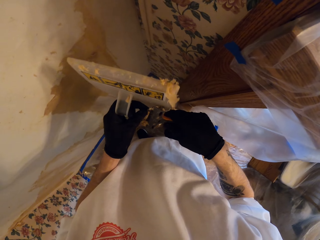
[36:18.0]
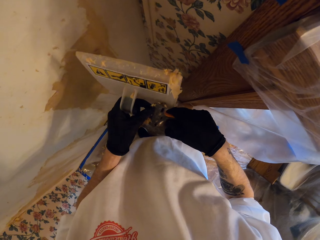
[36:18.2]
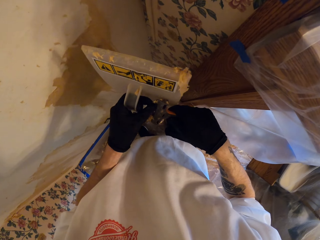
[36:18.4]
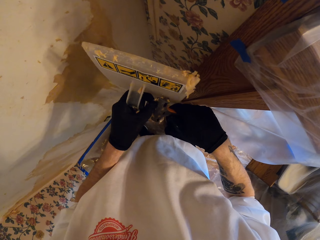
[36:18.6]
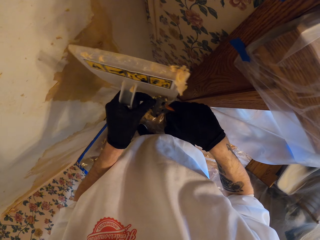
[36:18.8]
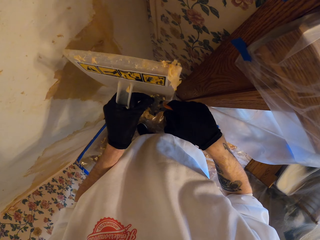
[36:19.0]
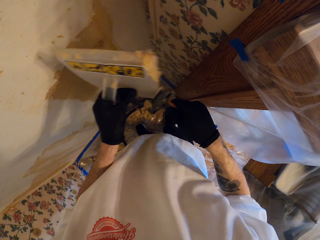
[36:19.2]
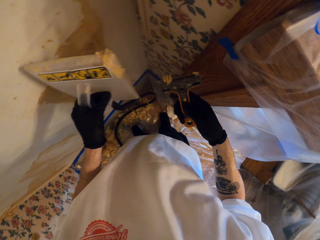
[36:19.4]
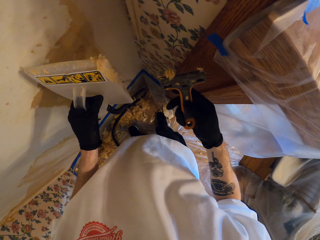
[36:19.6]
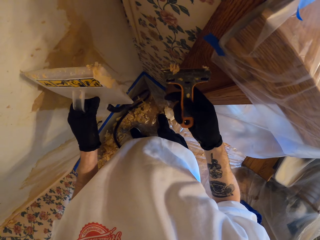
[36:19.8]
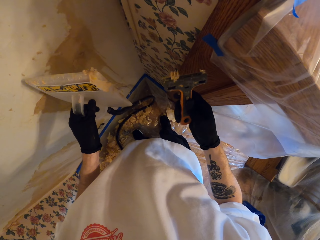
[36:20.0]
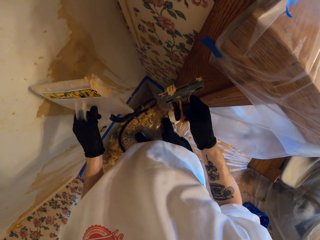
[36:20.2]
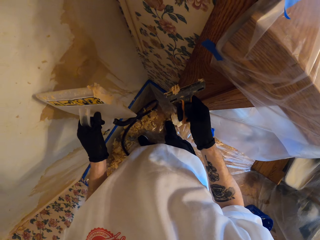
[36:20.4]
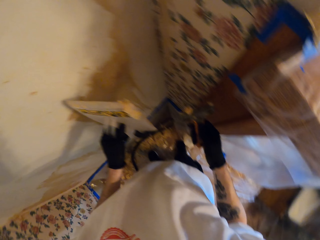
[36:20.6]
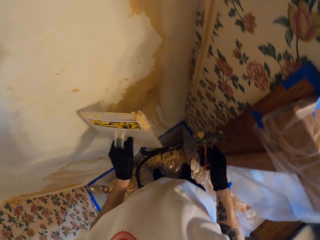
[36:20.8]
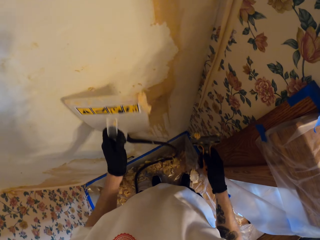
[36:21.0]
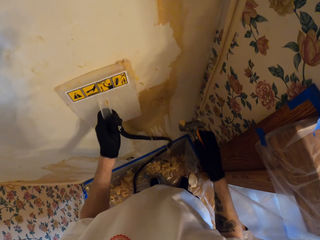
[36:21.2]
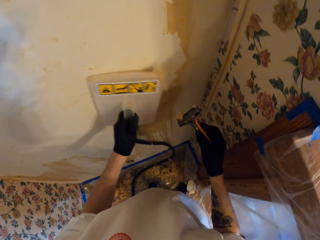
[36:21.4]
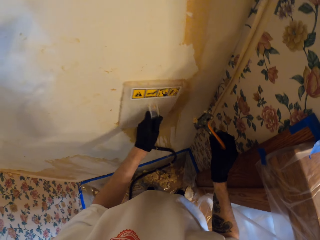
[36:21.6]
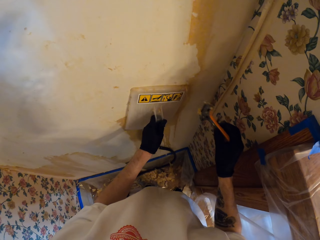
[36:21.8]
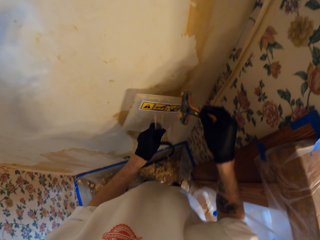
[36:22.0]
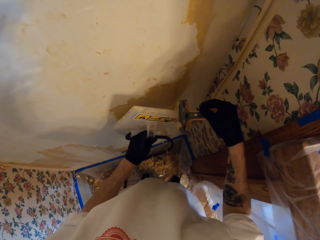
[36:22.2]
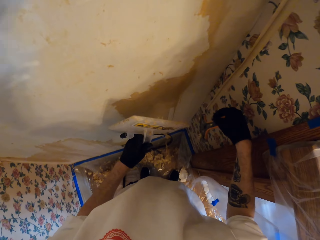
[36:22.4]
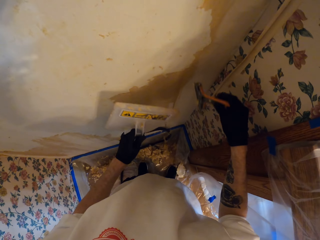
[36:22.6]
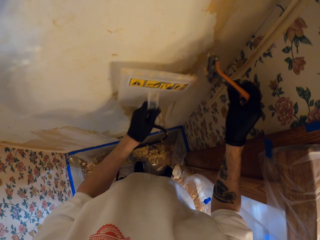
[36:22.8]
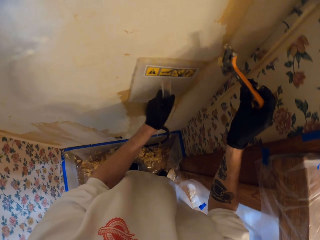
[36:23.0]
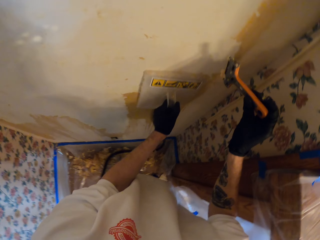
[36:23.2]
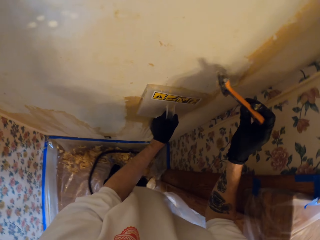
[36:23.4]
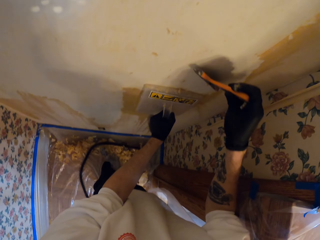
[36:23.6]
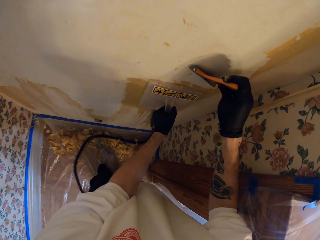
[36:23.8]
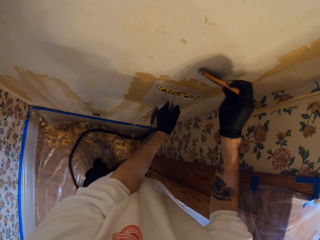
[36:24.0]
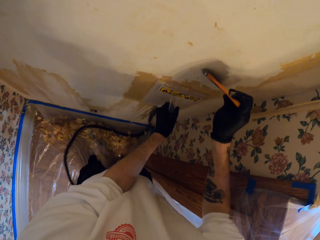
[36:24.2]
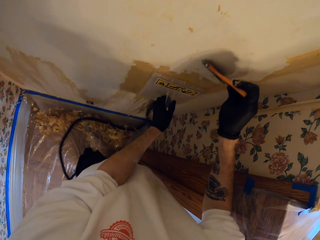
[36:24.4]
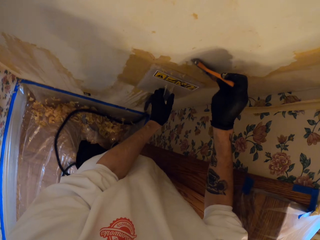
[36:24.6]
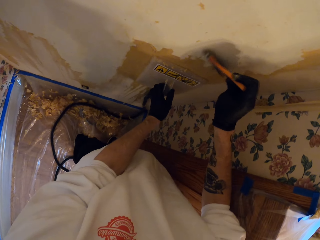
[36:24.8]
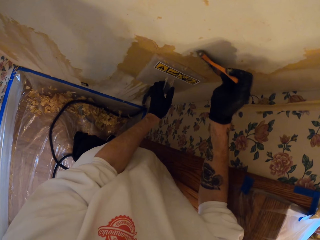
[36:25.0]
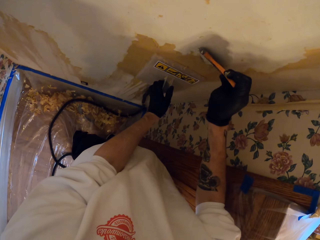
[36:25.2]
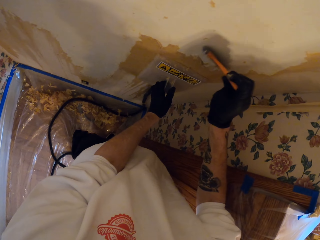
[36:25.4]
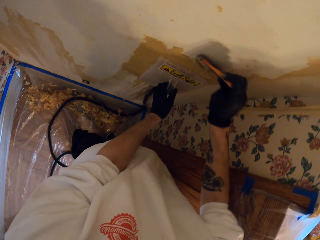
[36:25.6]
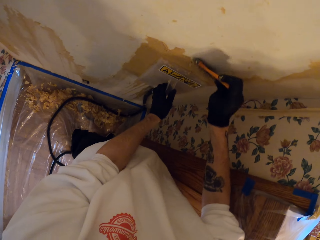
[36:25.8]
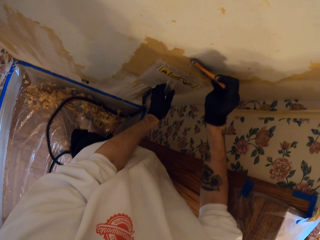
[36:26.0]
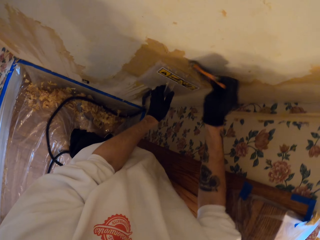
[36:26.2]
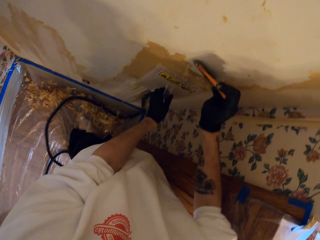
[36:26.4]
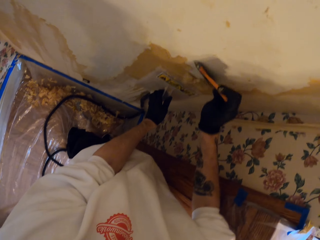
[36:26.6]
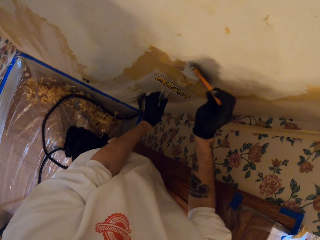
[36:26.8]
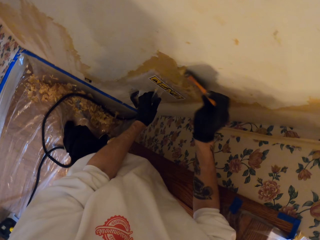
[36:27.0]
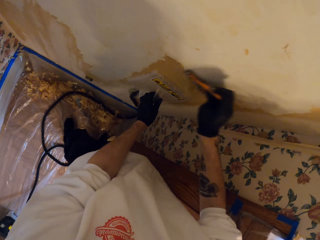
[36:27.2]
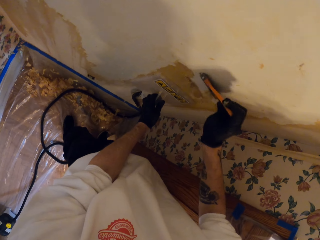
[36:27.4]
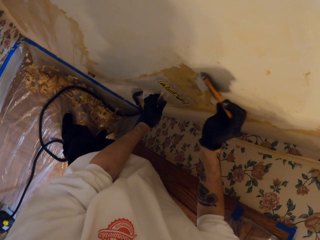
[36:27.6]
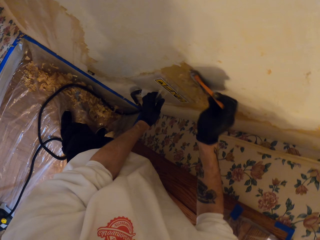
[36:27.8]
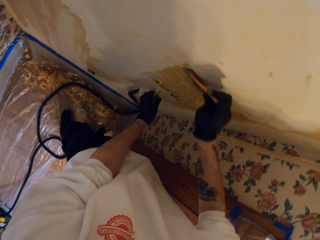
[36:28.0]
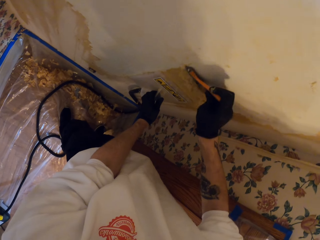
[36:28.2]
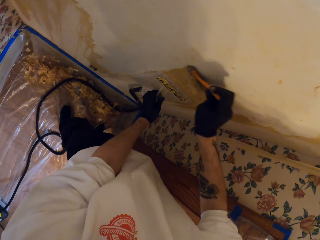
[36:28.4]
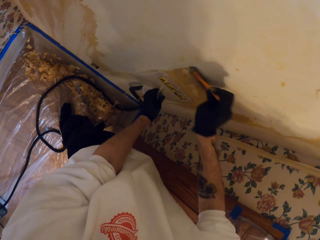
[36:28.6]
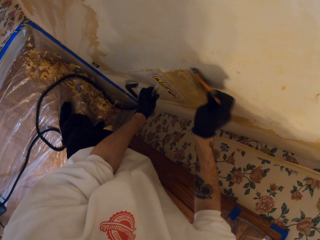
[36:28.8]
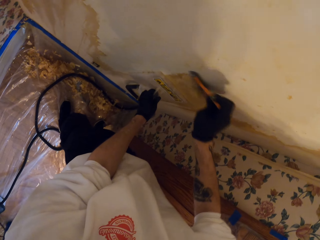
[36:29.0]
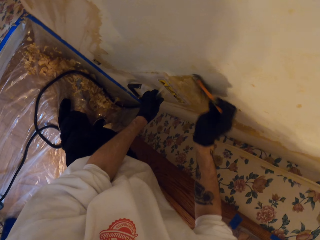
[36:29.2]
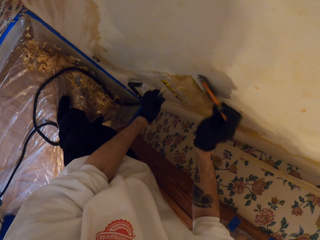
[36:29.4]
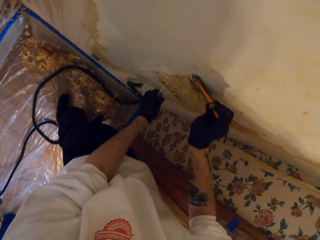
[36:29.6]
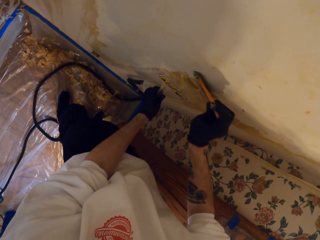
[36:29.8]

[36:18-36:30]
The camera wearer removes paint from the paint scraper with the left hand. They lift something from the wall with the left hand. They place the wall leveling tool on the wall. They wipe the paint scraper on the wall leveling tool. They place the wall leveling tool on the wall with the left hand. They peel off the top coat of the wall with the paint scraper. They remove paint on the wall using something in the right hand.

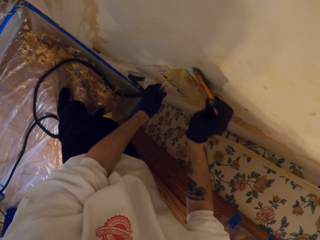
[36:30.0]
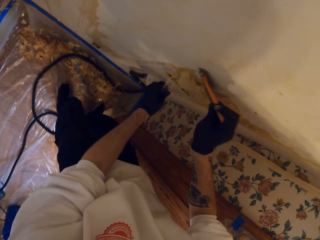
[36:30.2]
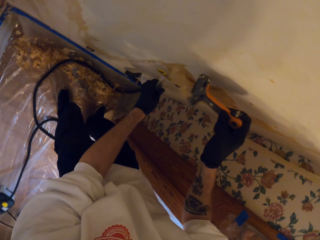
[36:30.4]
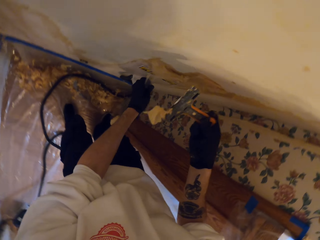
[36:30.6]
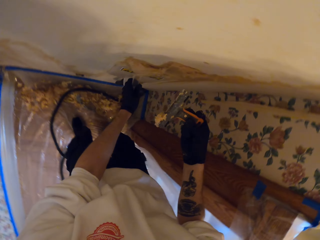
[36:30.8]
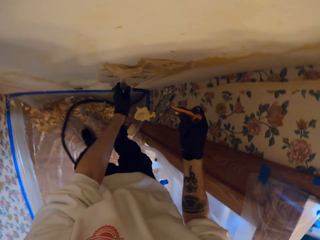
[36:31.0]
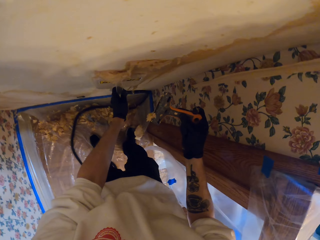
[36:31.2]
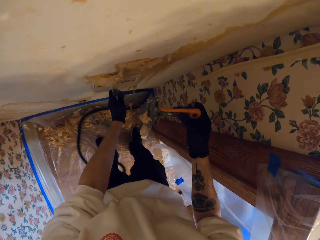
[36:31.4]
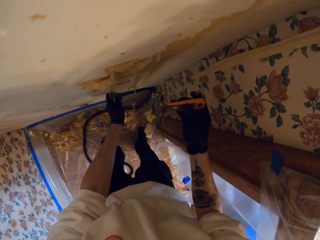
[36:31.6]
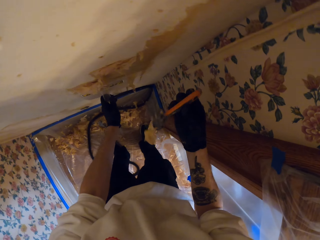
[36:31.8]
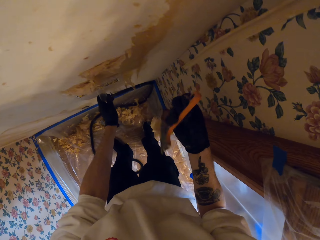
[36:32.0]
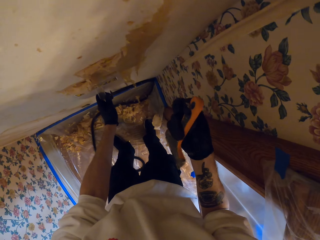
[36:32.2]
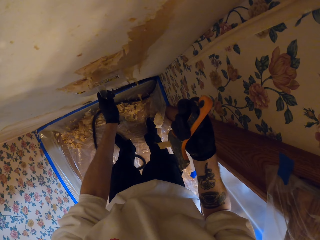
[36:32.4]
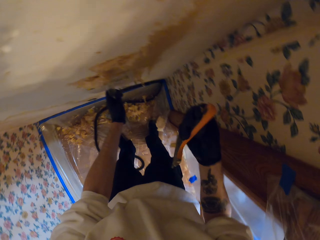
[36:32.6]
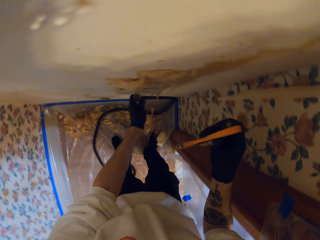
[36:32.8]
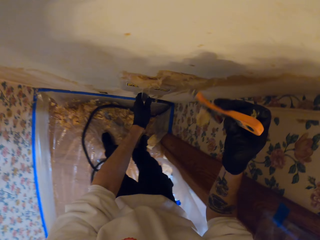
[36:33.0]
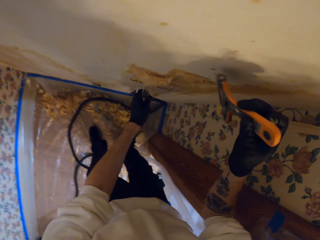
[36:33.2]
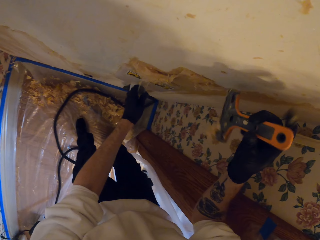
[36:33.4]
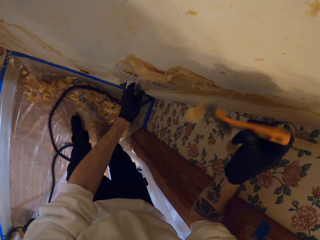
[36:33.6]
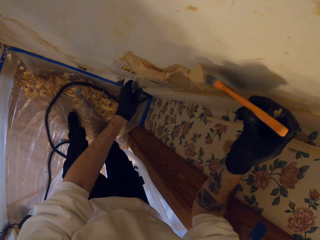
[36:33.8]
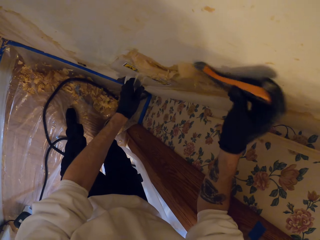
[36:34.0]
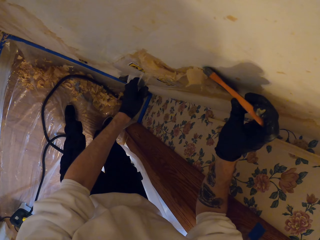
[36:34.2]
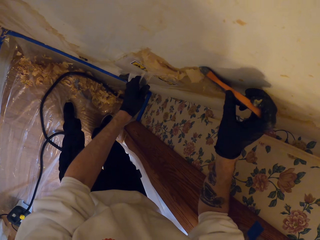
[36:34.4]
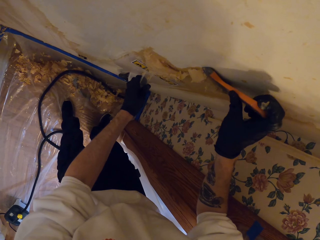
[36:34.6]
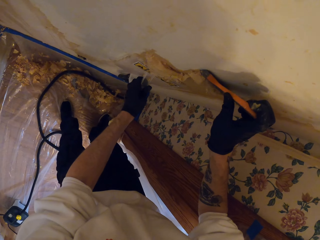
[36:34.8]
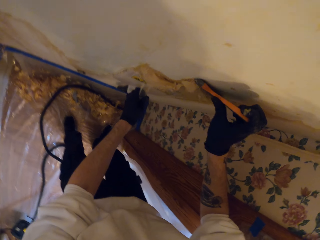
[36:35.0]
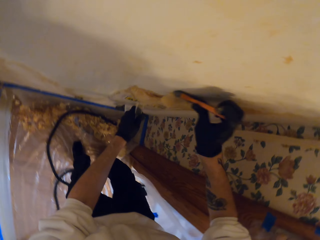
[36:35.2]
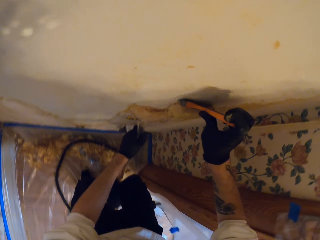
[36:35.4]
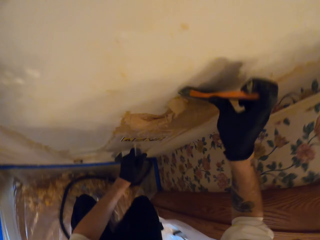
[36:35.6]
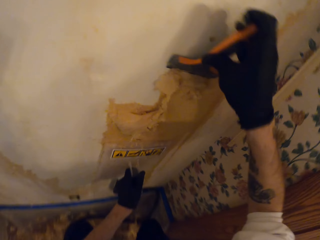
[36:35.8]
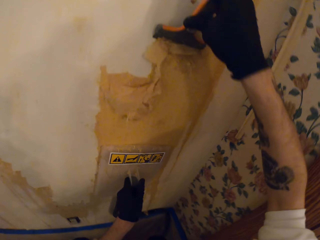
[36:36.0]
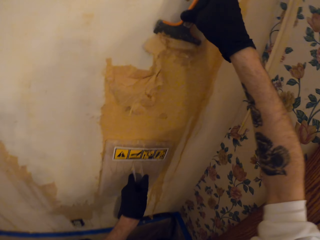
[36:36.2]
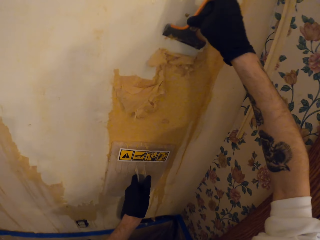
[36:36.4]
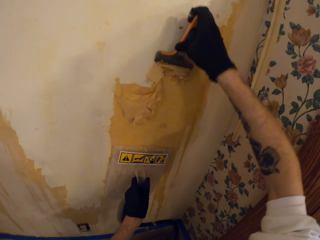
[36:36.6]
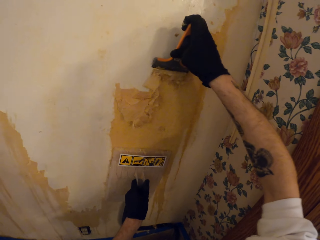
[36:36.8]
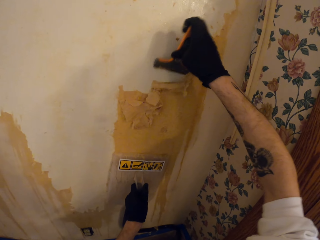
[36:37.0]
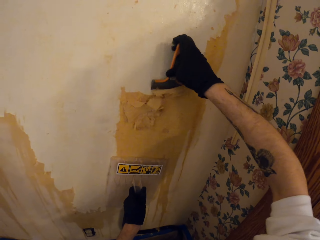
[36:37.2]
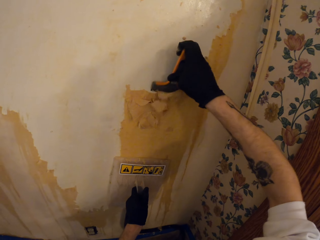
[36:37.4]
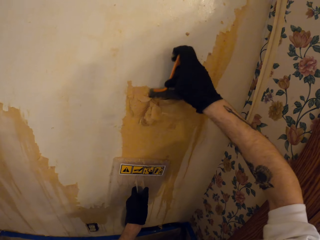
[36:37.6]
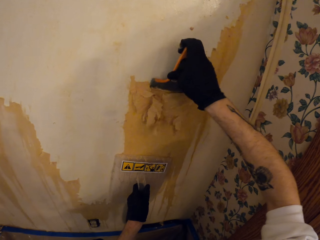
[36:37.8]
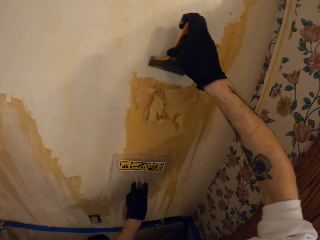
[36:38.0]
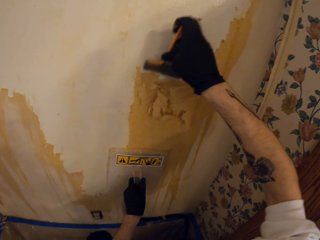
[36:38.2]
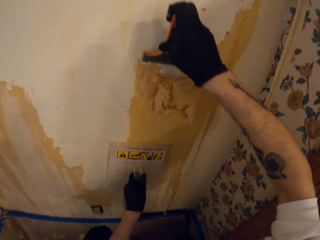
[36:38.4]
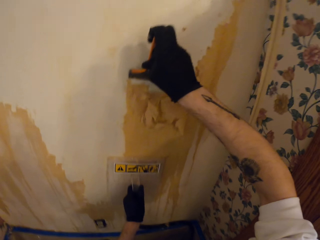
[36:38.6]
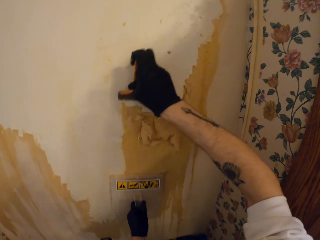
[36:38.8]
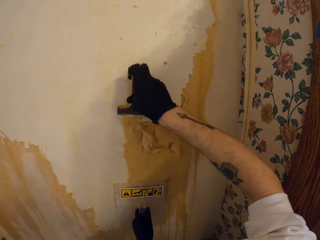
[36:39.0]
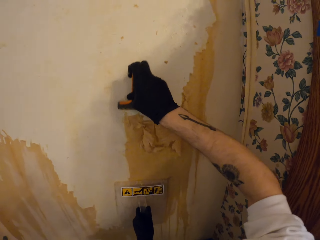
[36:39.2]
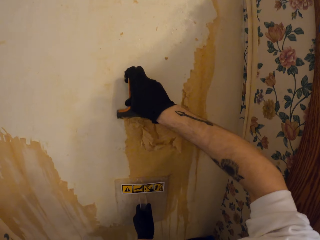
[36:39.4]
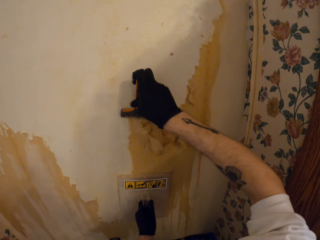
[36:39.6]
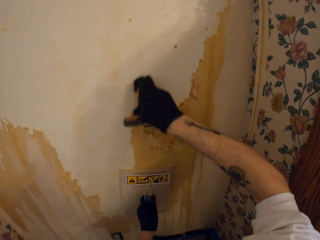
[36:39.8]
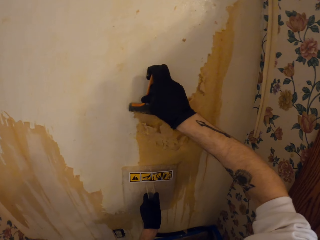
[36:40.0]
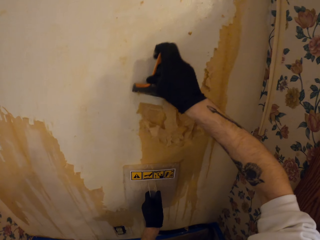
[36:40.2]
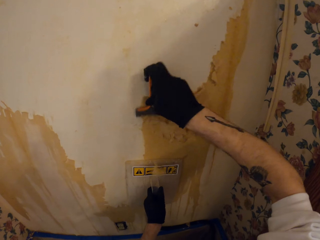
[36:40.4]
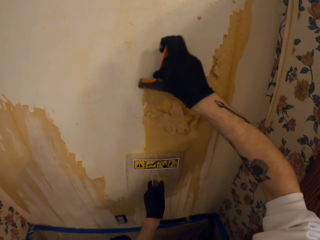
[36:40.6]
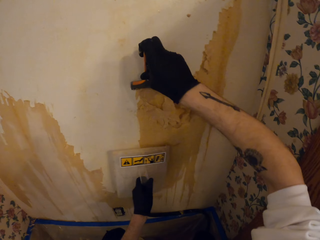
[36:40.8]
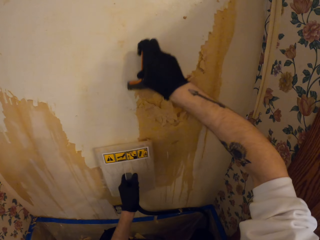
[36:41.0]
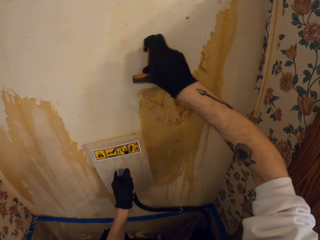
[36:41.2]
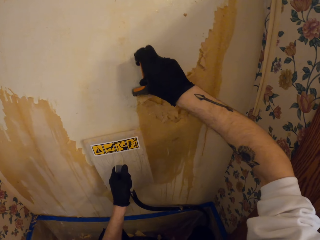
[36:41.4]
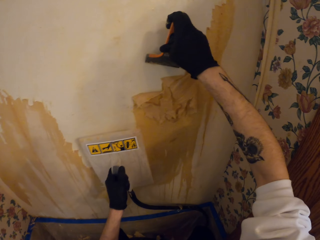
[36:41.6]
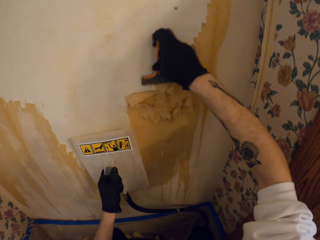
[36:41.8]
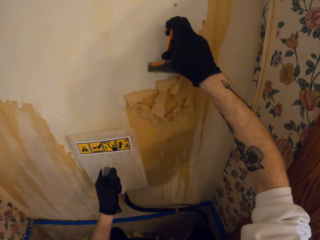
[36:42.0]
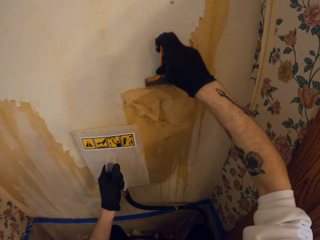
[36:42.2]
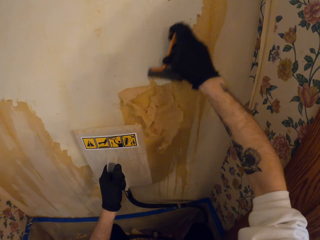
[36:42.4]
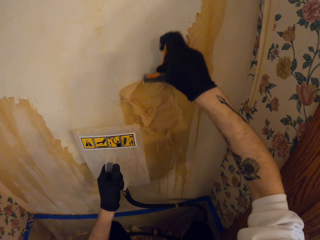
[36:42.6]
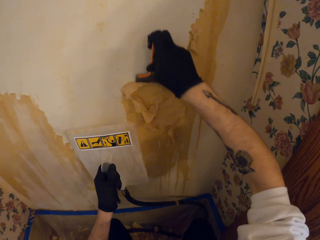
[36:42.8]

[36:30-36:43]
The camera wearer looks at the paint scraper. They hold something on the wall with the left hand. They turn the paint scraper. They peel off the top coat of the wall with the paint scraper in the right hand. They remove the wall leveling tool from the wall with the left hand.
